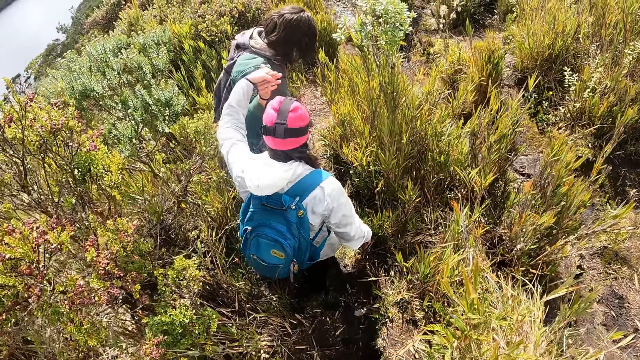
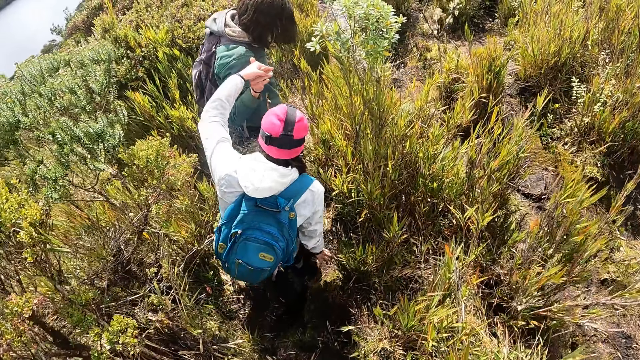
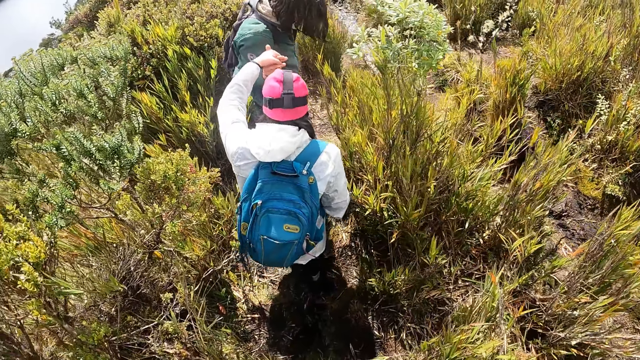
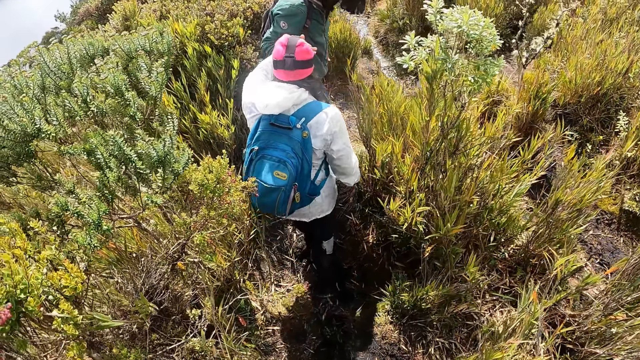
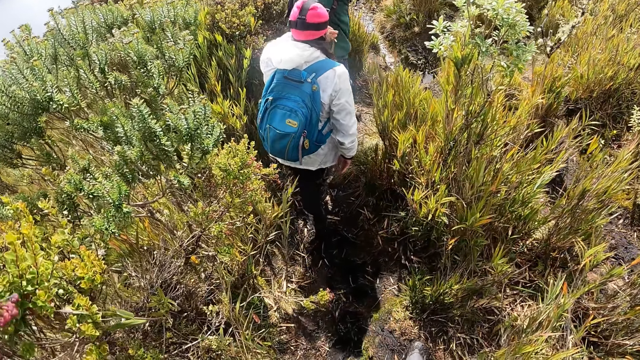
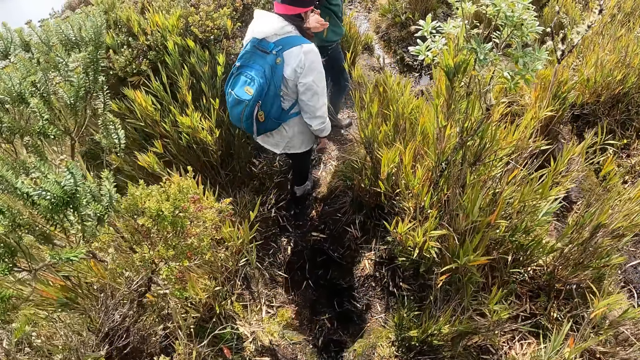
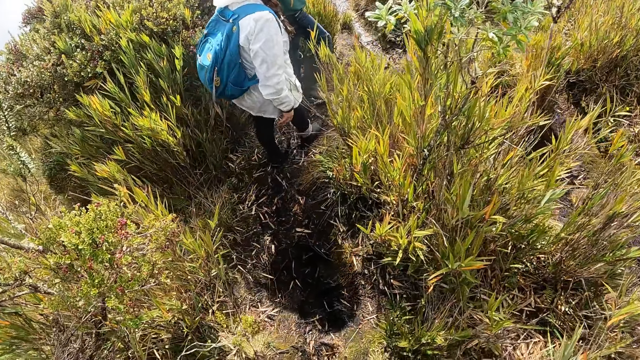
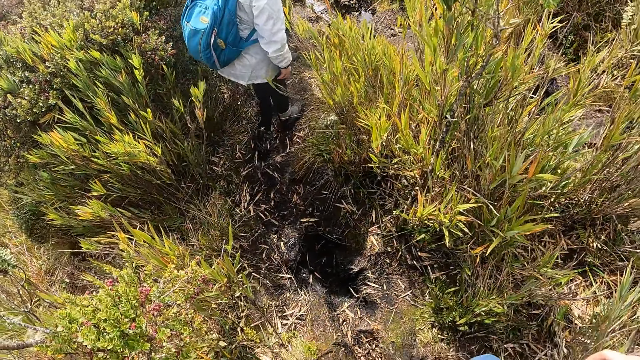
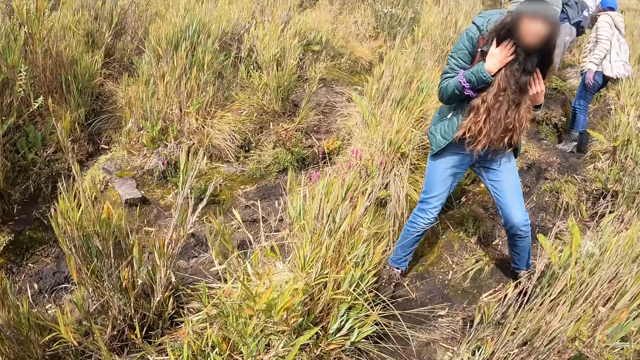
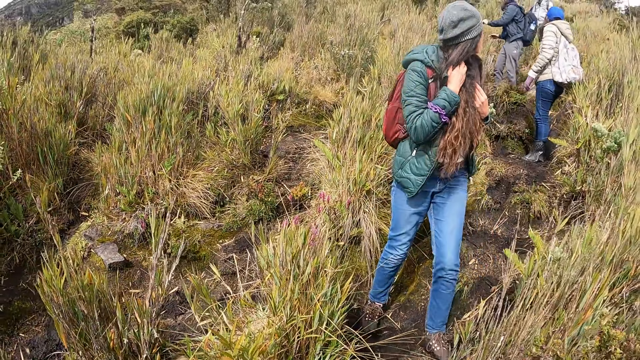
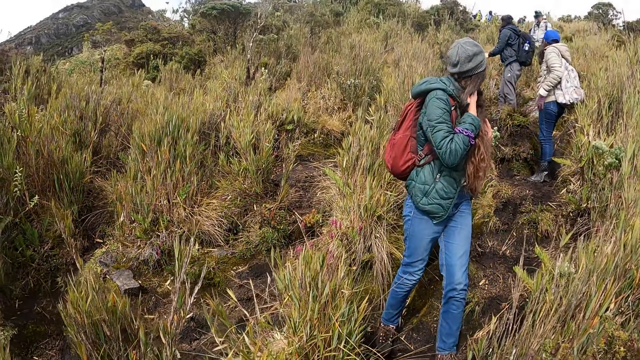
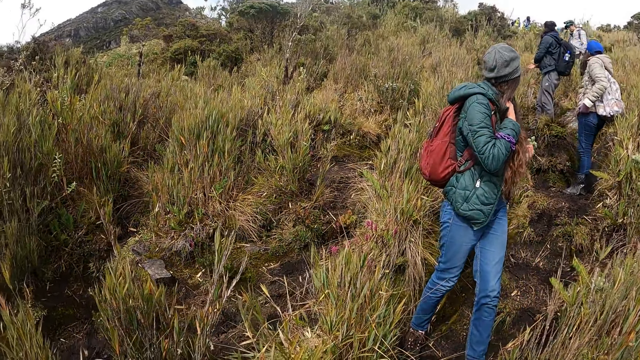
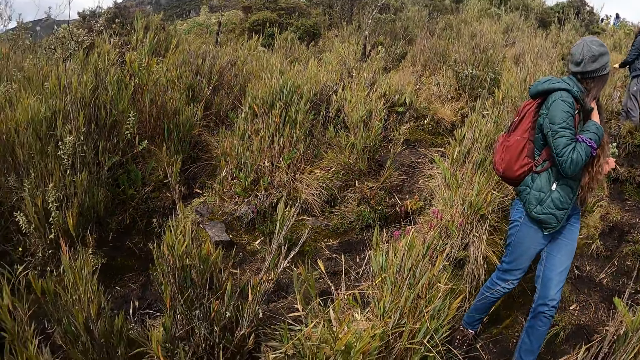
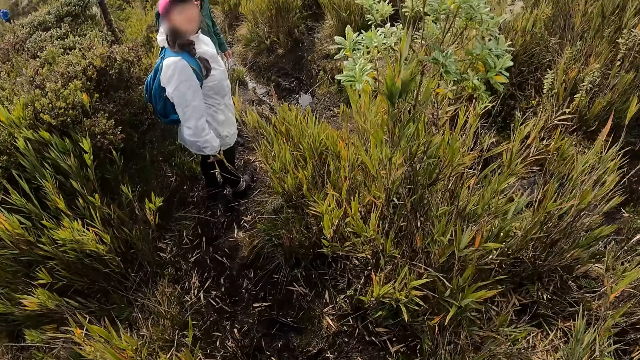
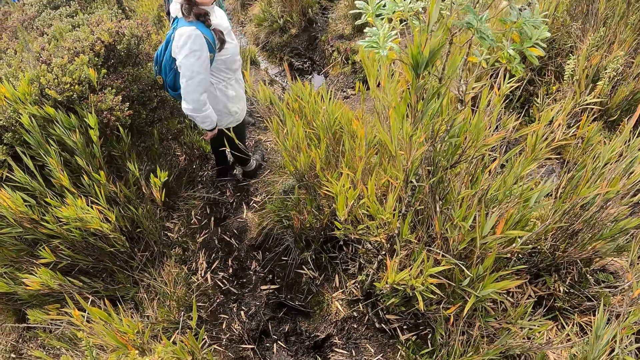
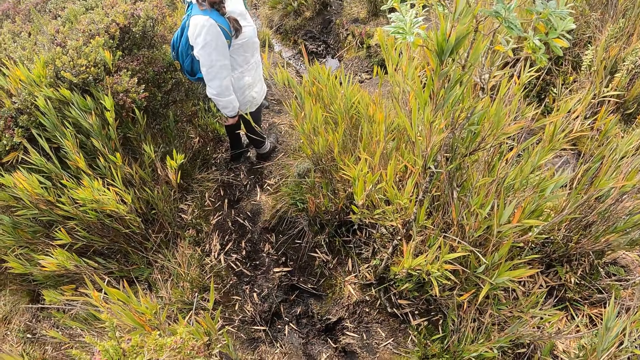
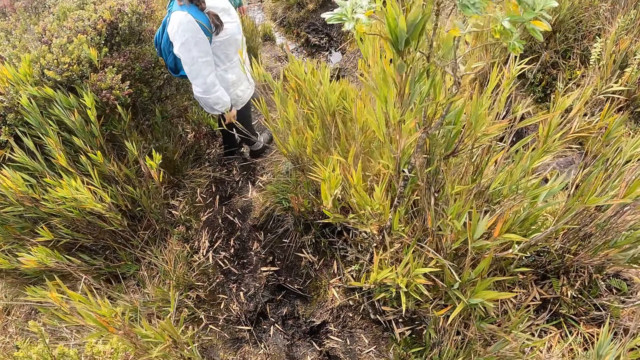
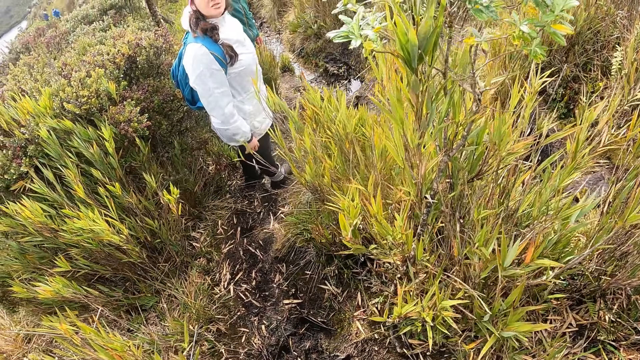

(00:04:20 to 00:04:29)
The camera wearer walks on the thicket and turns back. A person looks back. The camera wearer turns around. Another person looks at the camera wearer.

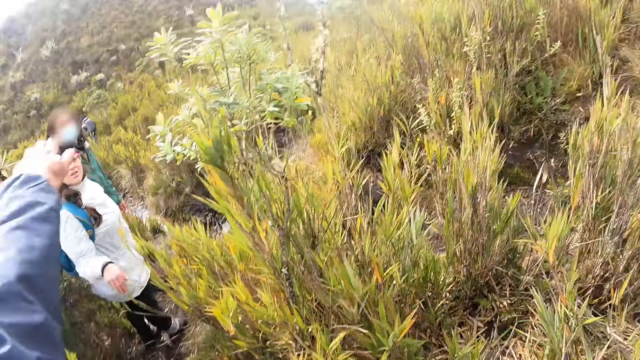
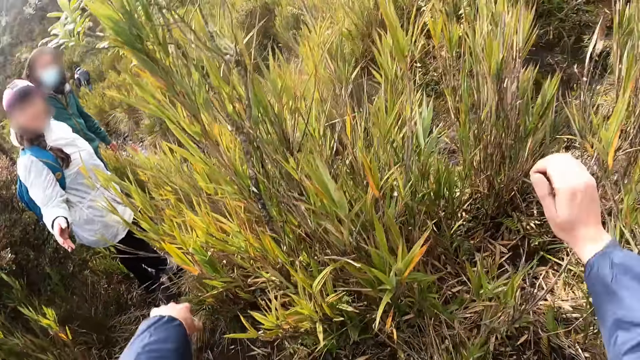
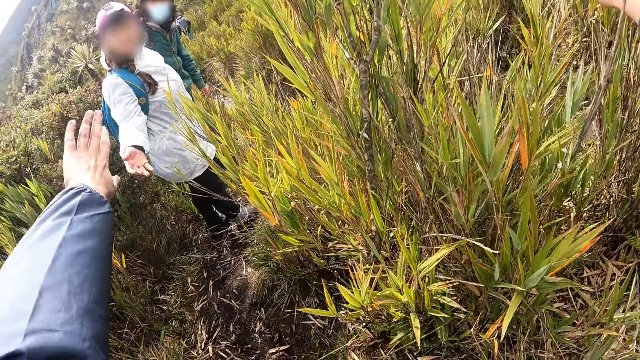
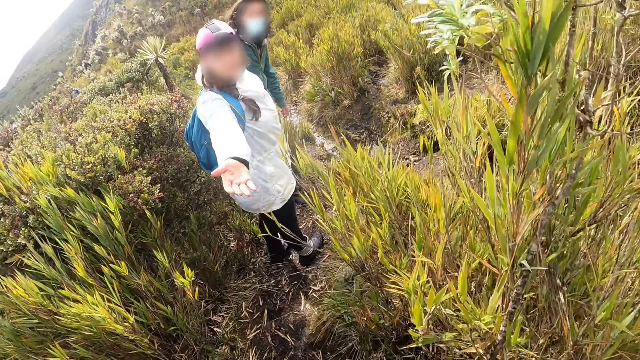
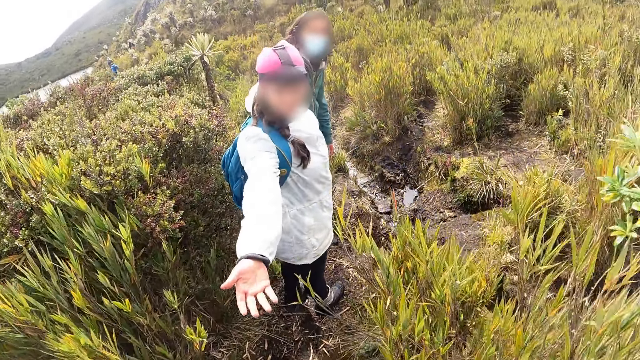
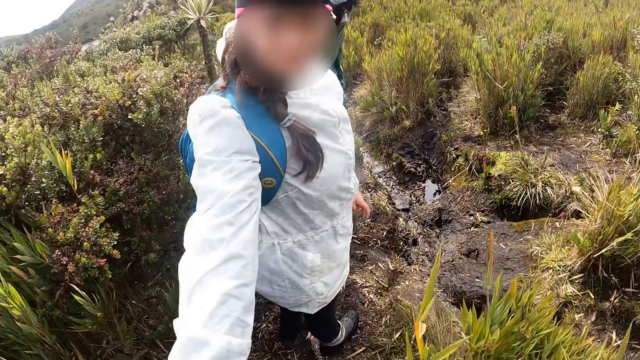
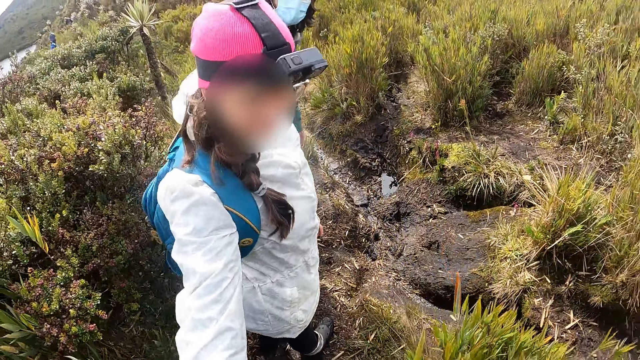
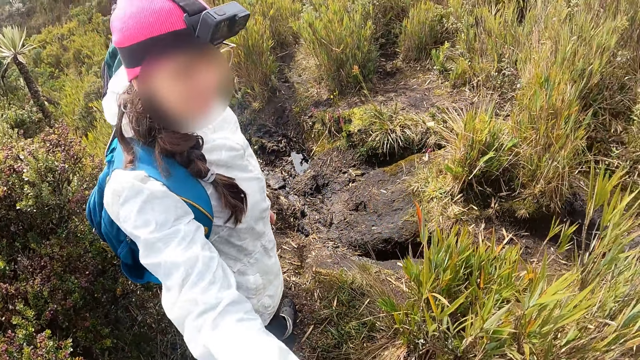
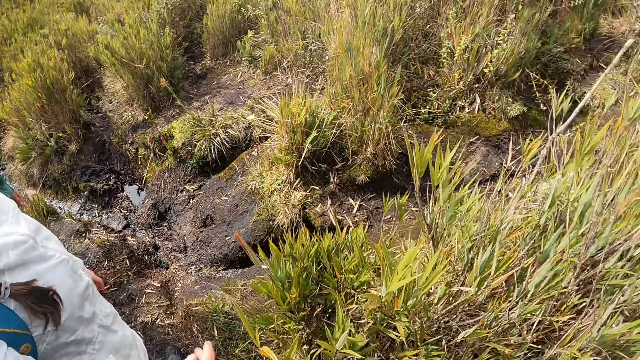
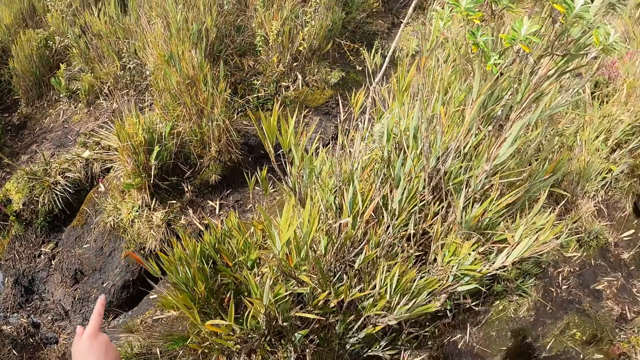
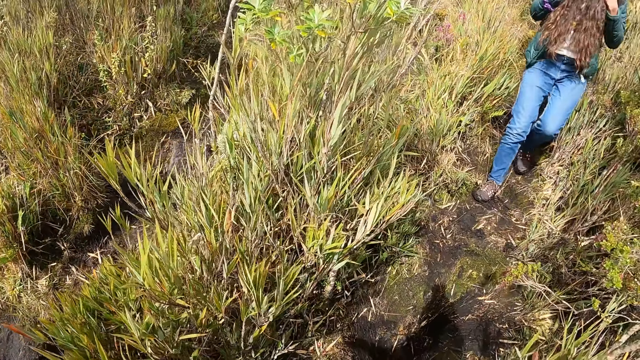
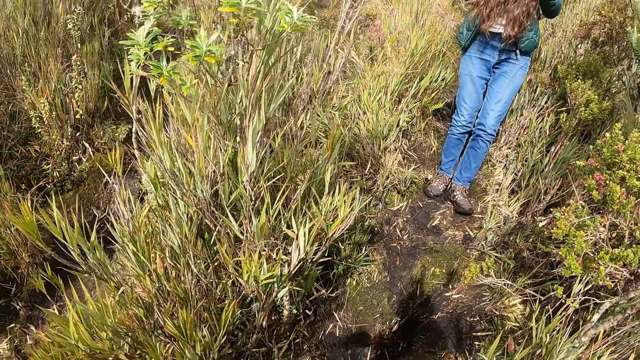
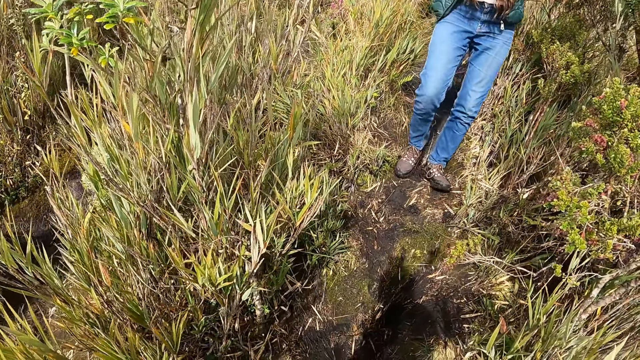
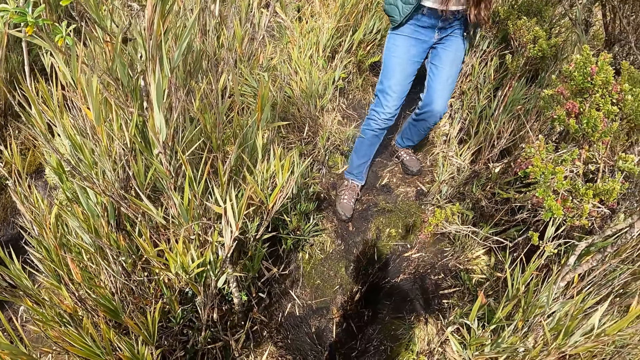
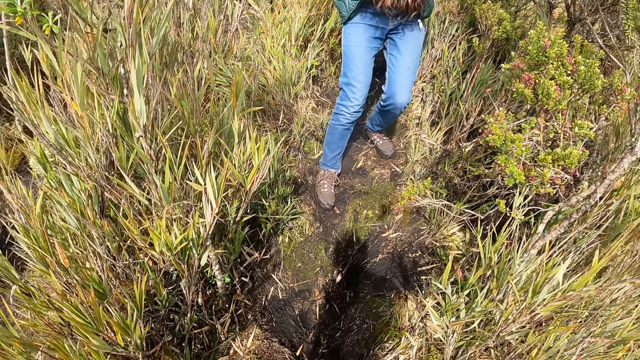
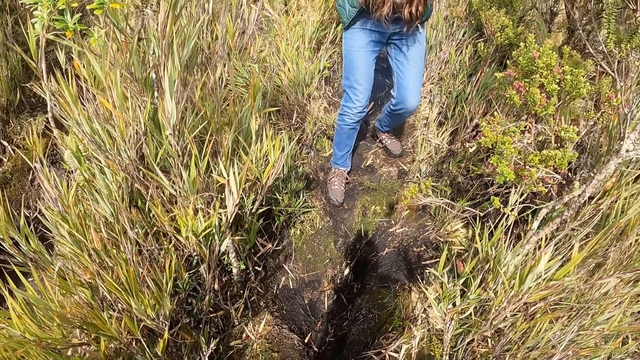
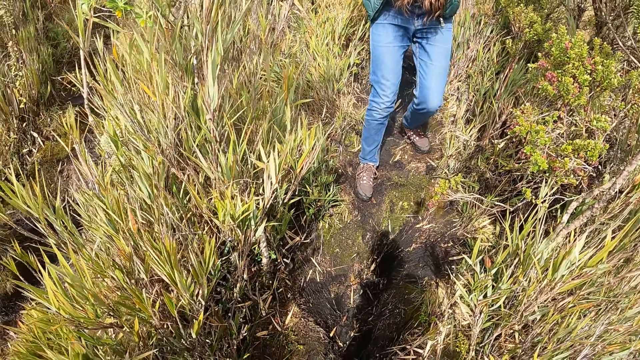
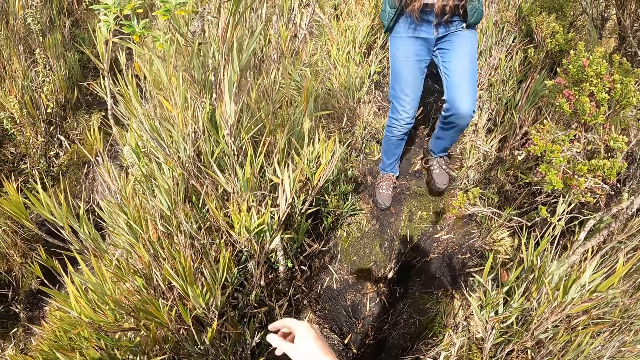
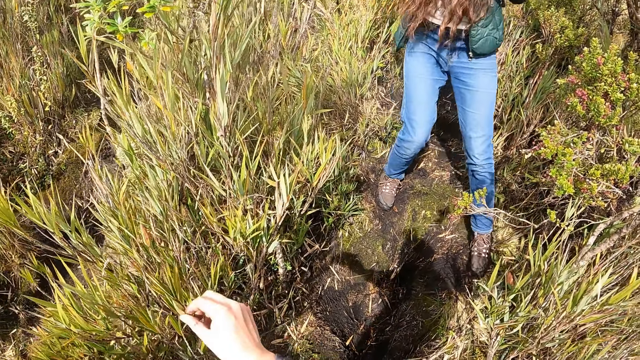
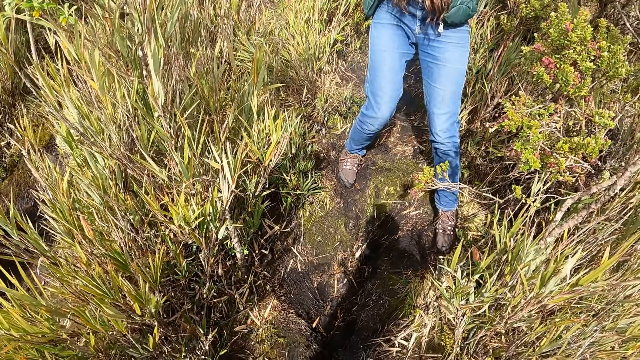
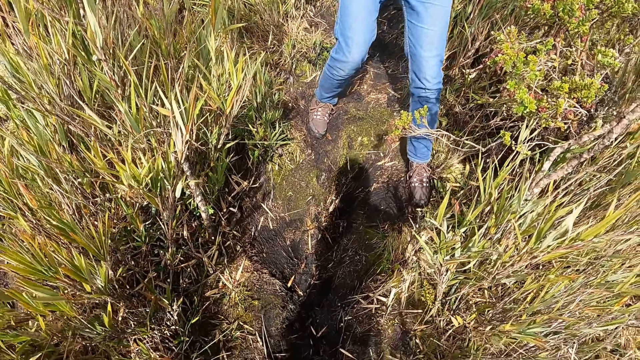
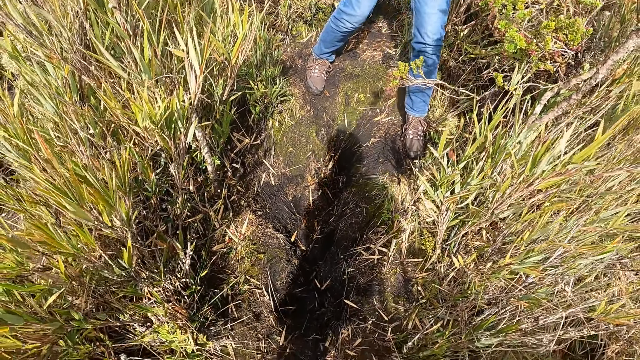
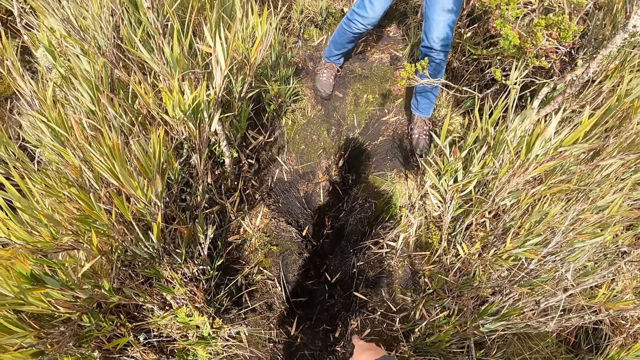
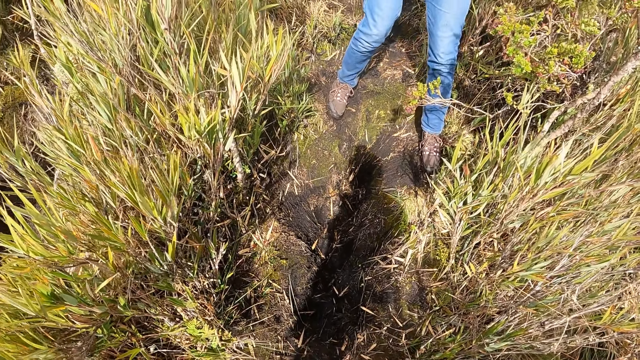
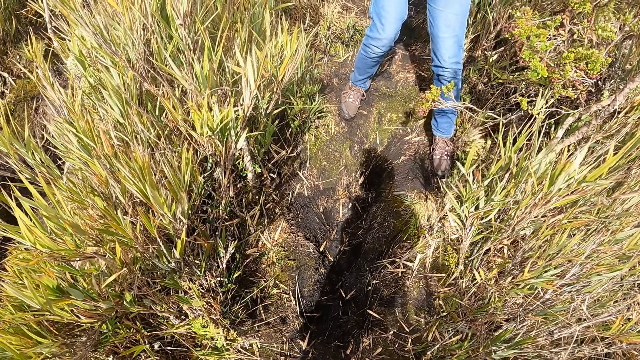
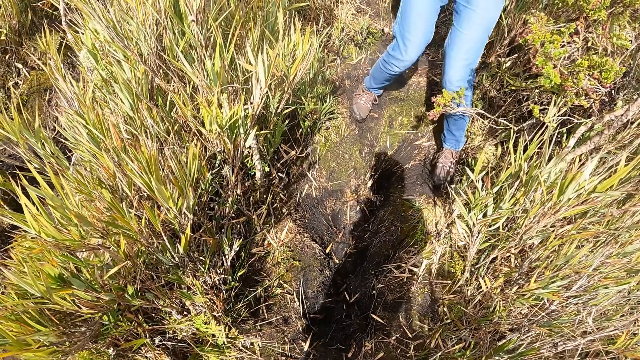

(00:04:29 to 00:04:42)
The camera wearer stretches the left hand. A person stretches the right hand. The camera wearer stretches both hands. The person stretches the hand towards the camera wearer. The camera wearer turns around. Another person walks towards the camera wearer. The camera wearer touches a shrub or grass with his right hand.
